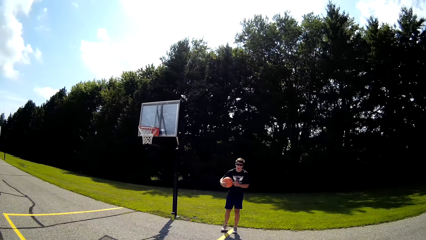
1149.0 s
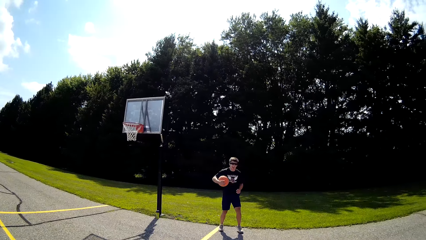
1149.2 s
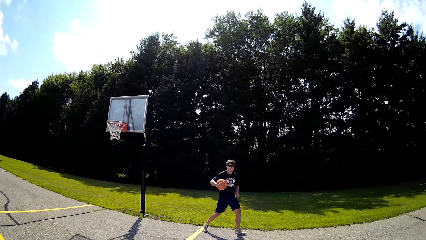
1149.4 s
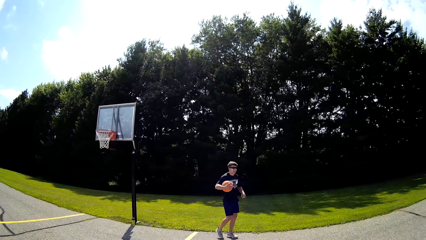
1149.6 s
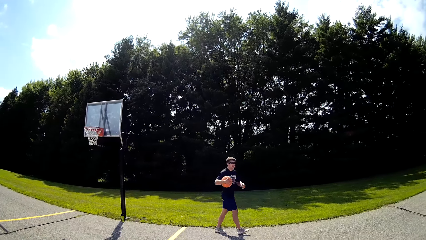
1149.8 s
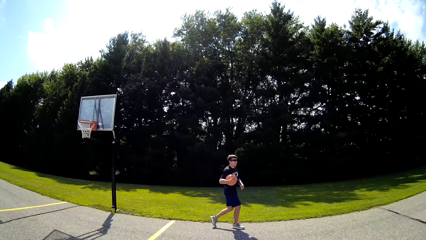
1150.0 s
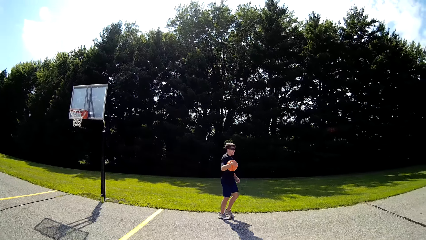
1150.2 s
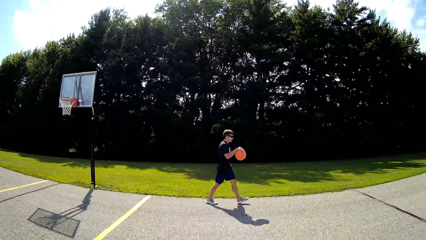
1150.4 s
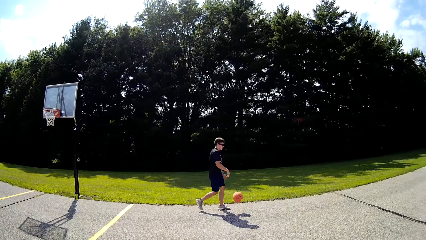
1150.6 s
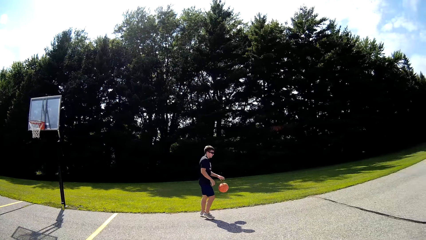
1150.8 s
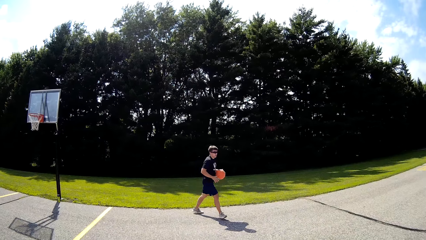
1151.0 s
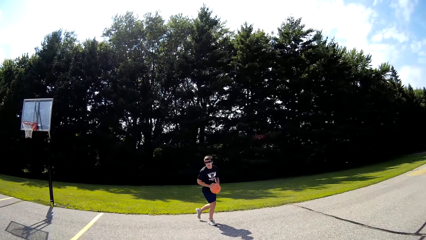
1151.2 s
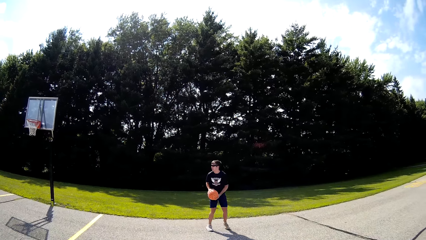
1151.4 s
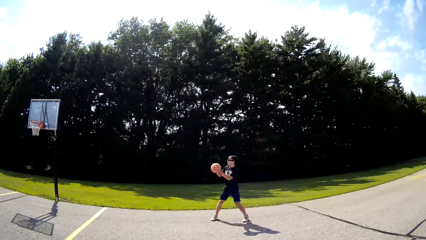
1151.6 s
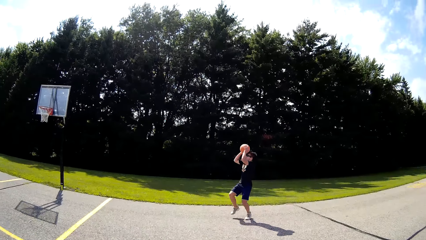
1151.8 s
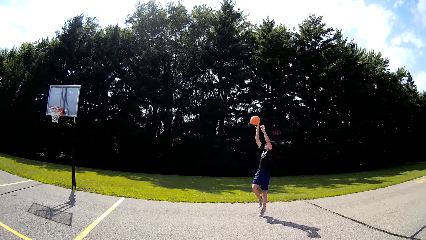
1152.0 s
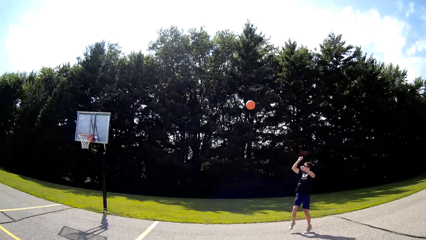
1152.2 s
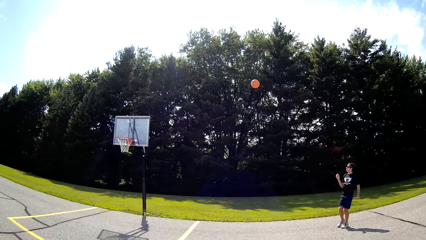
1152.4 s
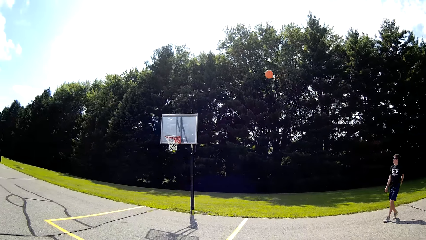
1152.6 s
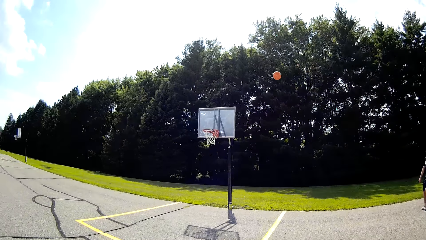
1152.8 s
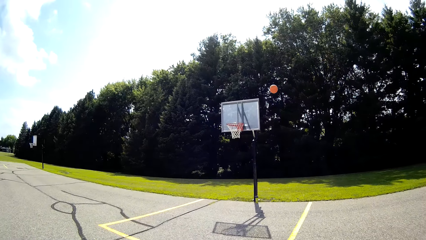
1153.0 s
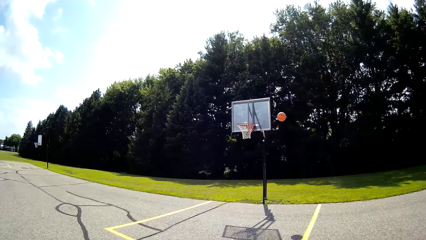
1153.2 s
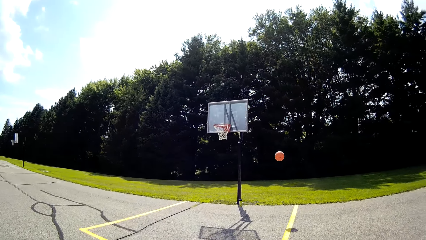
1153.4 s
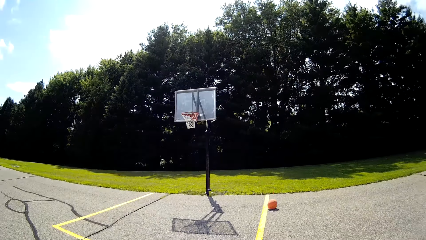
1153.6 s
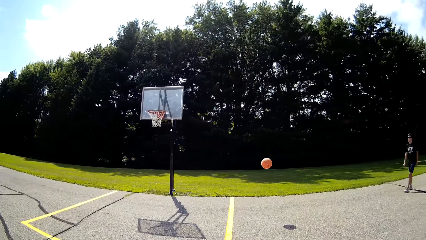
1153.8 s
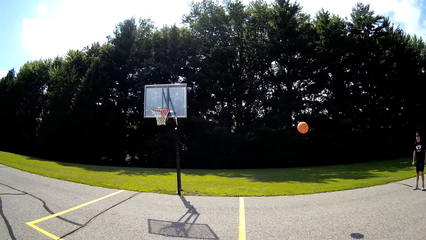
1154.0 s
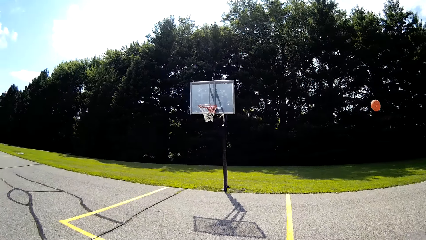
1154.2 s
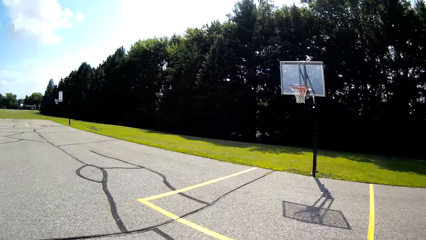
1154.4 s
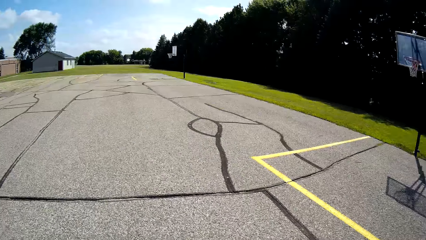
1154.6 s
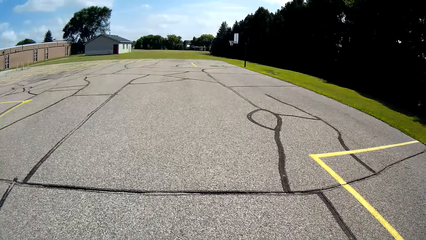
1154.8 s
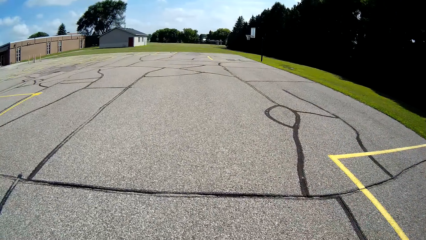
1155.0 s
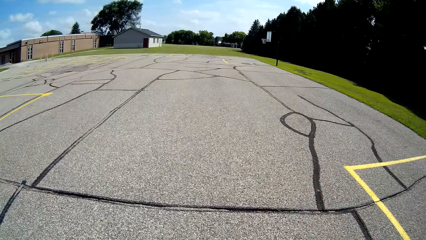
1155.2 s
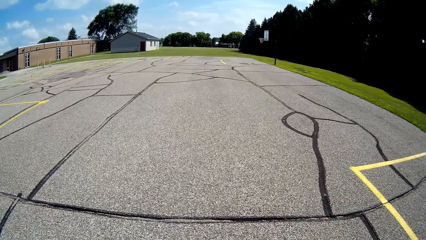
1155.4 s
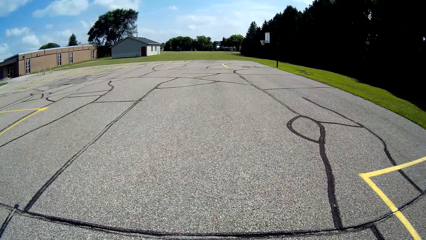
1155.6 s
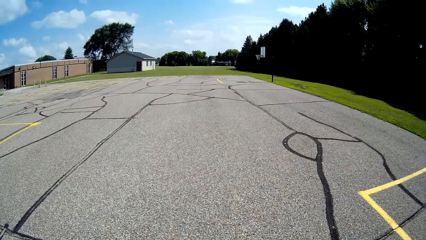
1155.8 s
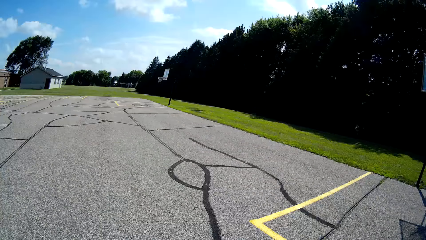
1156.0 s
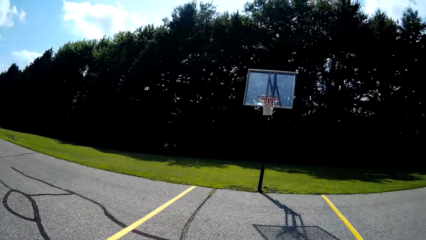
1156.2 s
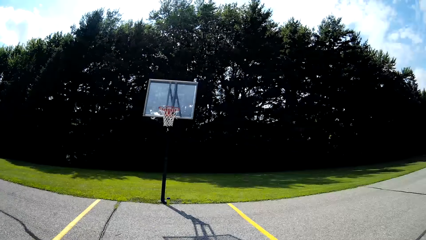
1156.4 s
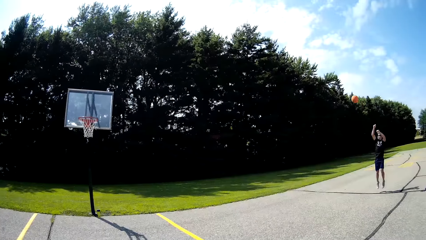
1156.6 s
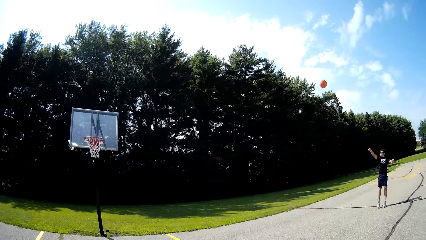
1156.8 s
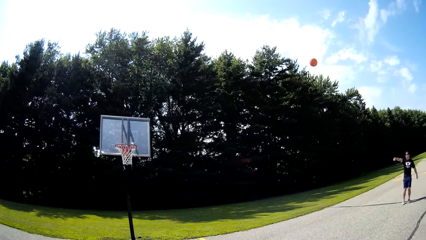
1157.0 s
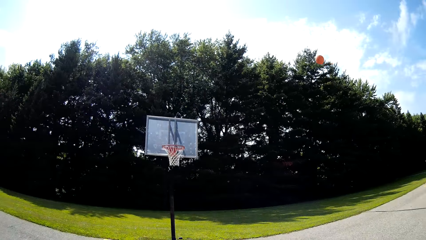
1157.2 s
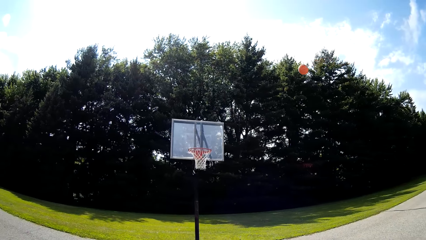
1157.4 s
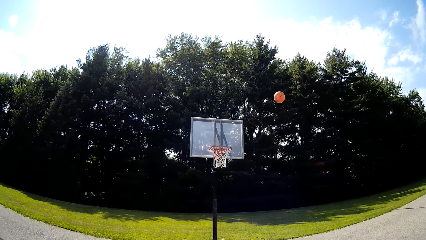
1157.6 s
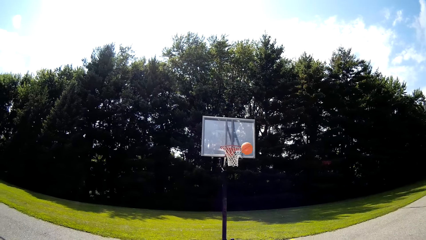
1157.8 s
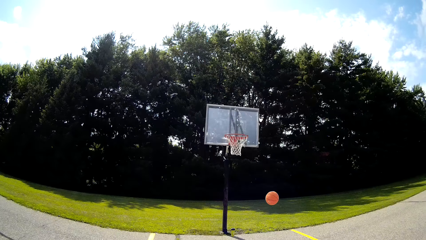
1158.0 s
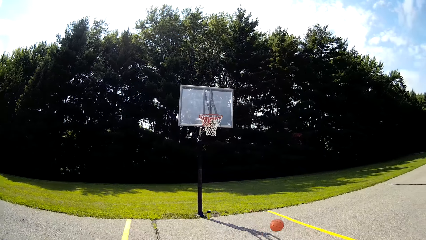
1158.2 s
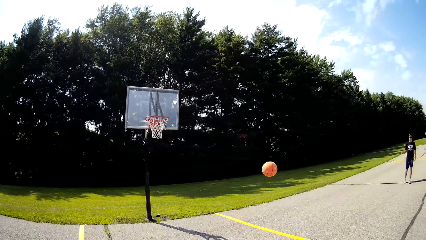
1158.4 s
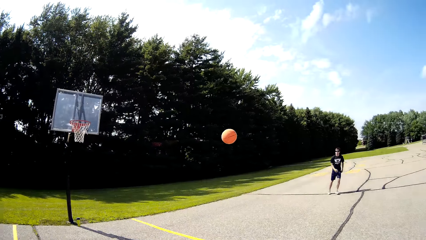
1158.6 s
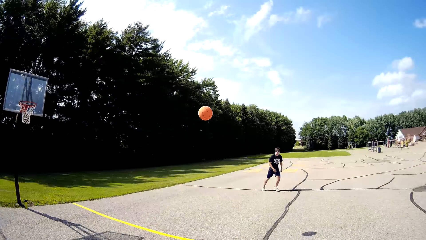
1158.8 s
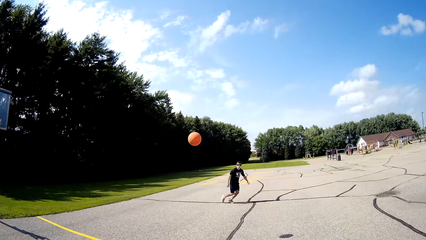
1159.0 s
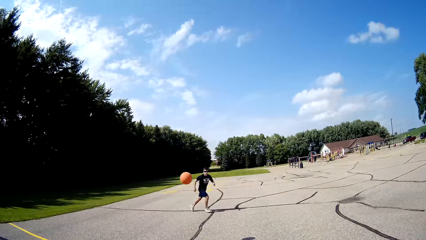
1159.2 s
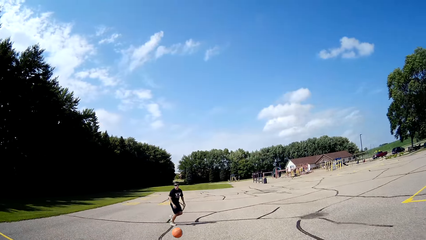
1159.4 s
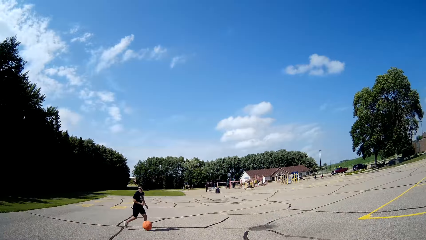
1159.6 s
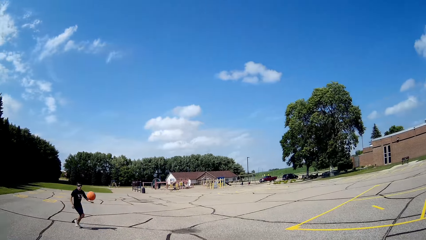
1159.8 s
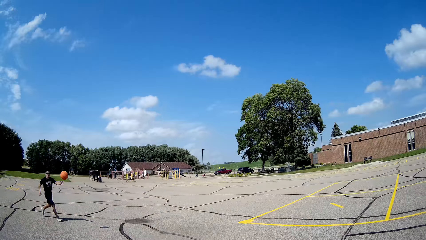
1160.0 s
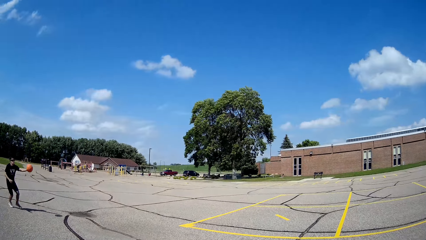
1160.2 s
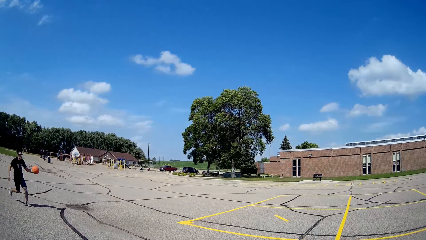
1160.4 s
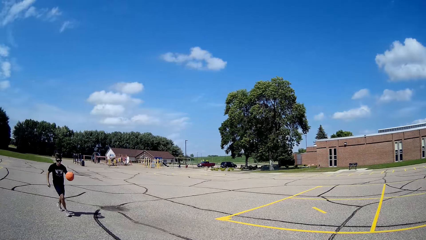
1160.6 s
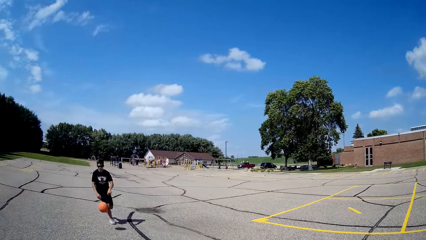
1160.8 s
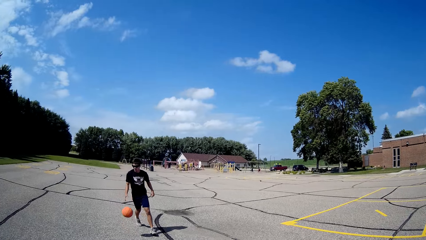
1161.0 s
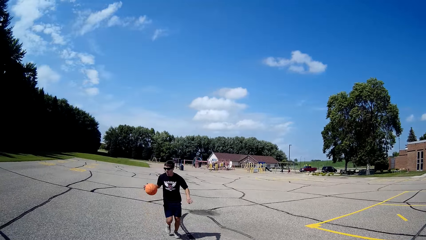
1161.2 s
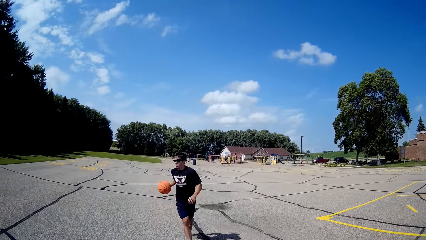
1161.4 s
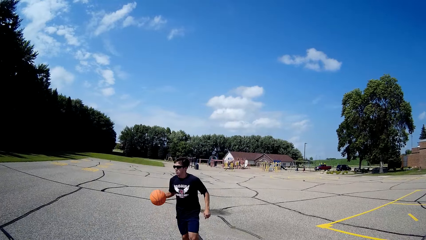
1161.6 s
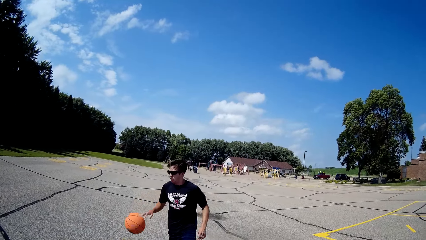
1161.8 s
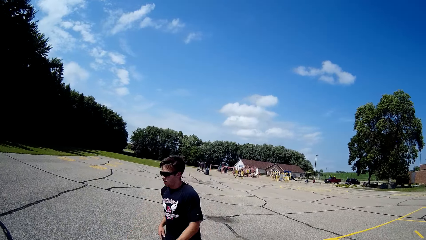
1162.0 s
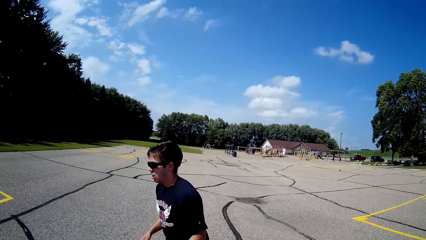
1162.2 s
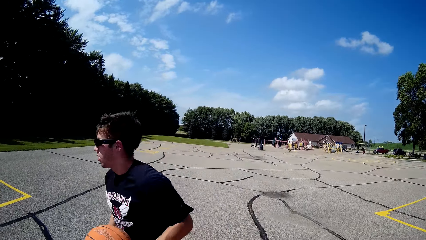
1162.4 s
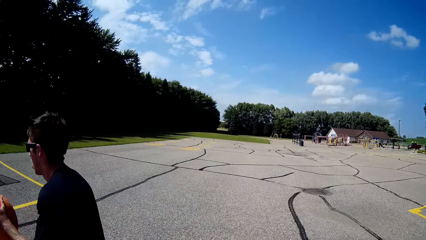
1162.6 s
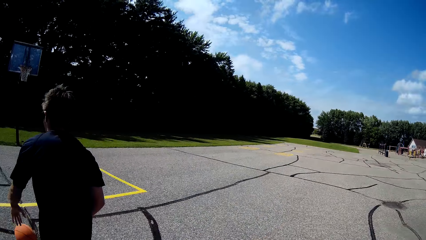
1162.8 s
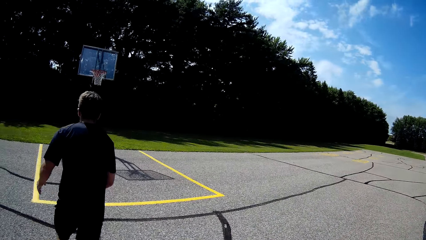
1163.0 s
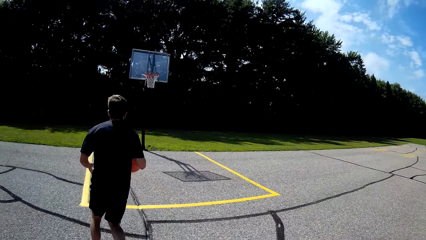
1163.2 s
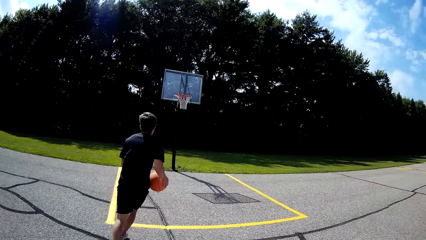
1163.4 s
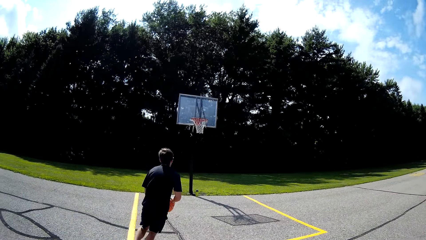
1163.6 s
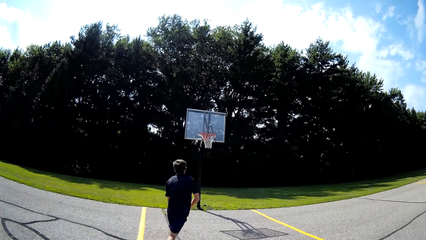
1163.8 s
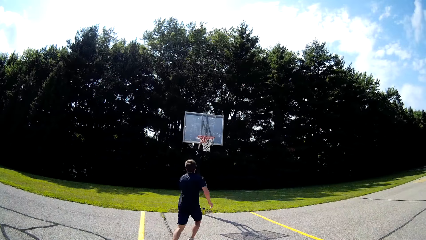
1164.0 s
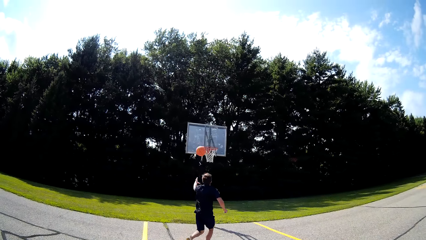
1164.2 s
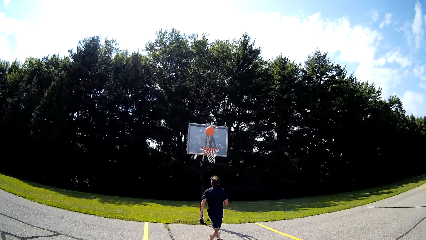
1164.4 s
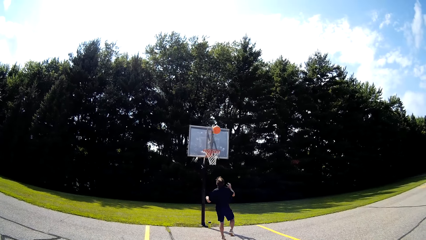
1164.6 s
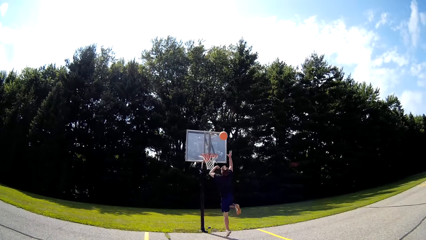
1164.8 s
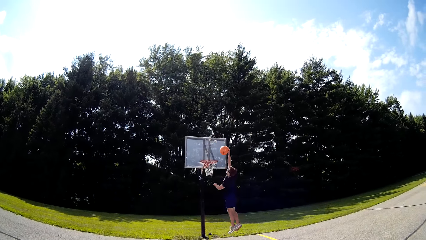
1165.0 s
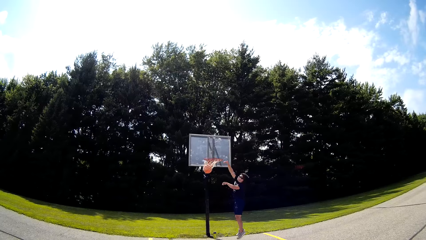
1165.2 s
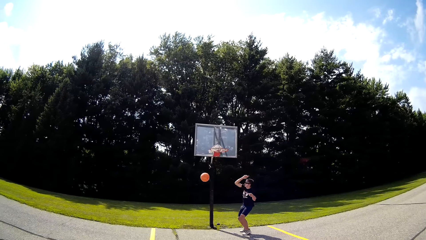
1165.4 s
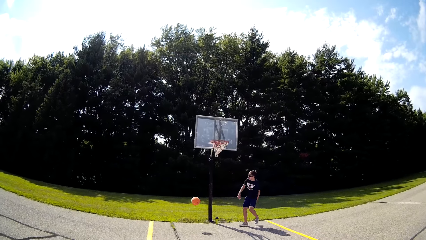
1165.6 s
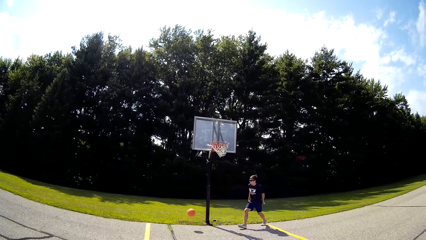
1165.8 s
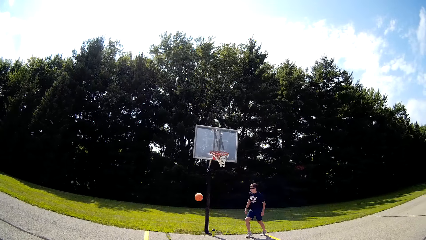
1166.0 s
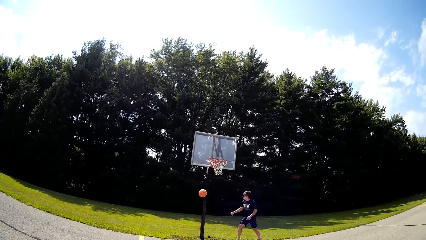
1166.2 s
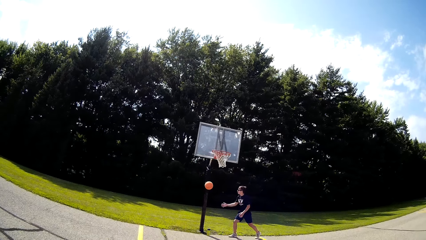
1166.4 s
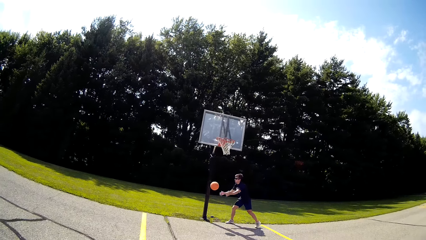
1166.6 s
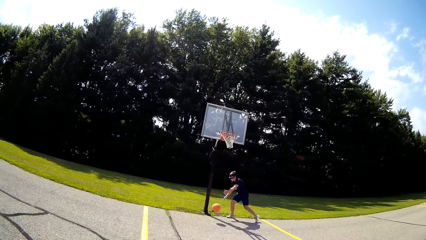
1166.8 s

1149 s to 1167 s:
The camera wearer looks at the man. The man walks around, bounces the ball, throws the ball, and plays basketball. The camera wearer walks around the playground. The man throws the basketball and runs after the ball. The camera wearer converses with the man. The man runs with the ball, throws the ball, and plays basketball.
